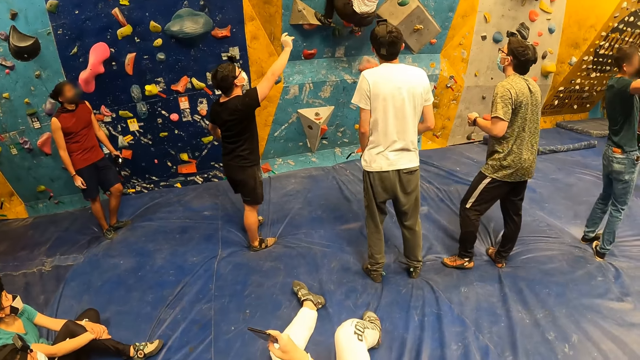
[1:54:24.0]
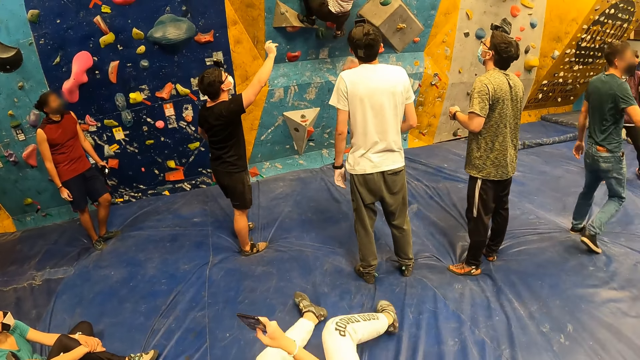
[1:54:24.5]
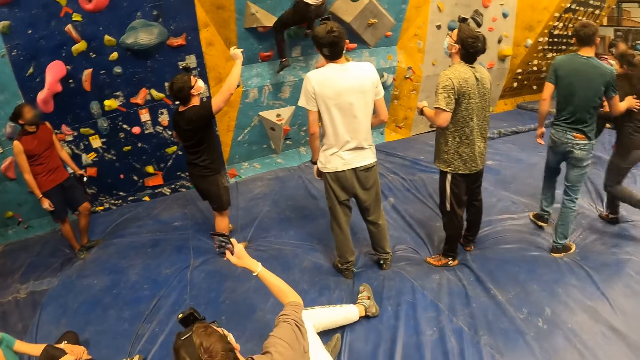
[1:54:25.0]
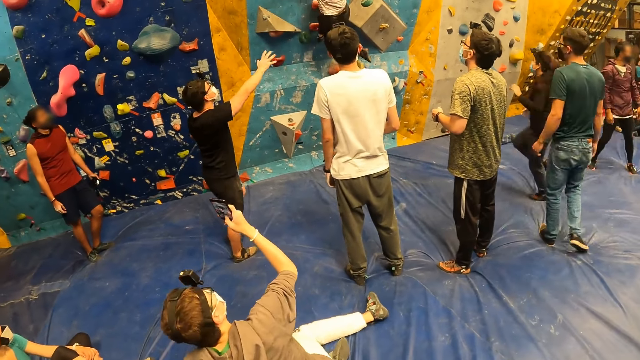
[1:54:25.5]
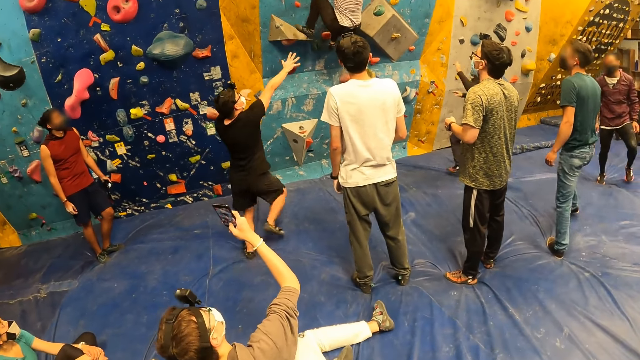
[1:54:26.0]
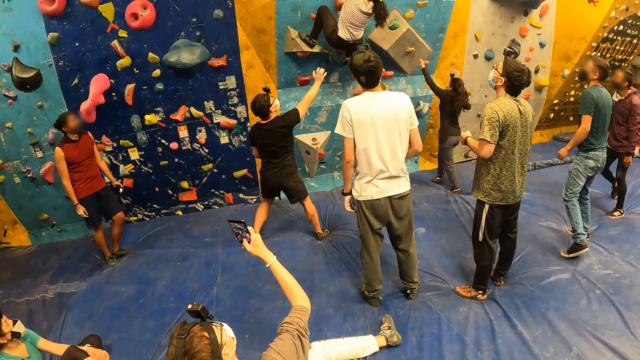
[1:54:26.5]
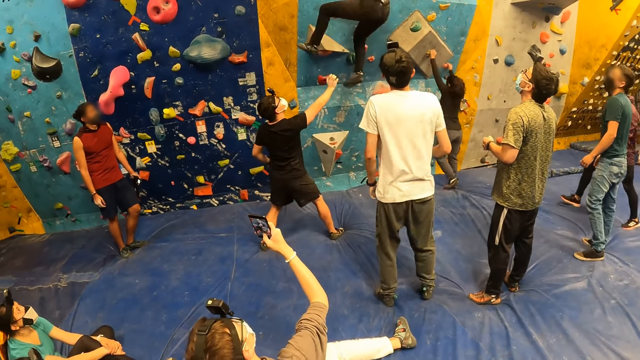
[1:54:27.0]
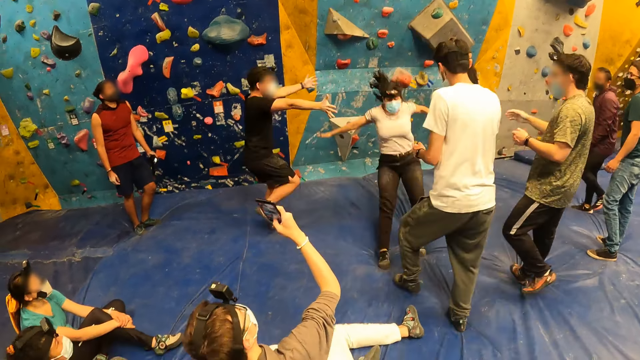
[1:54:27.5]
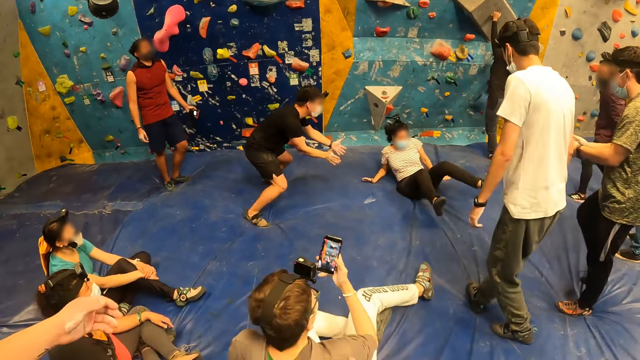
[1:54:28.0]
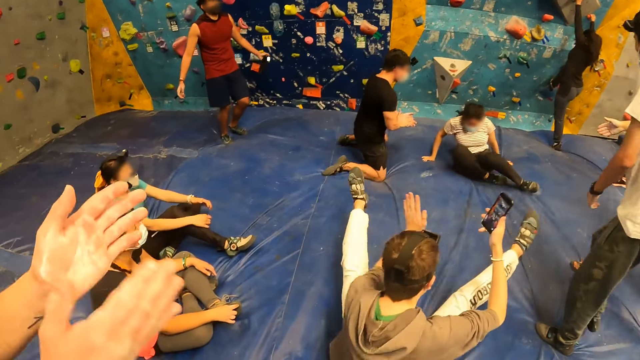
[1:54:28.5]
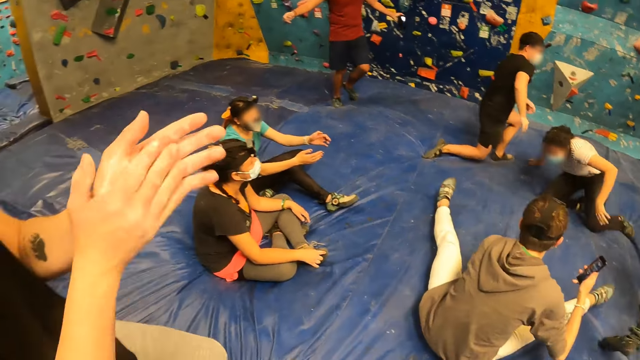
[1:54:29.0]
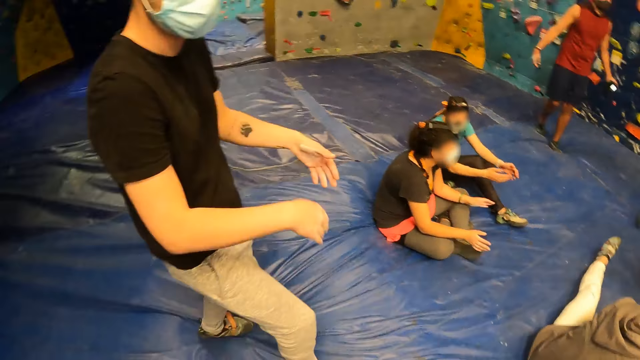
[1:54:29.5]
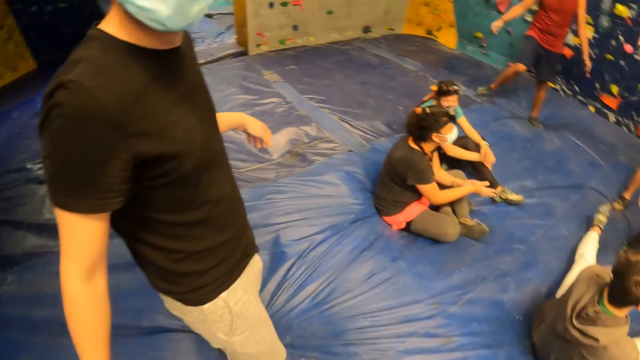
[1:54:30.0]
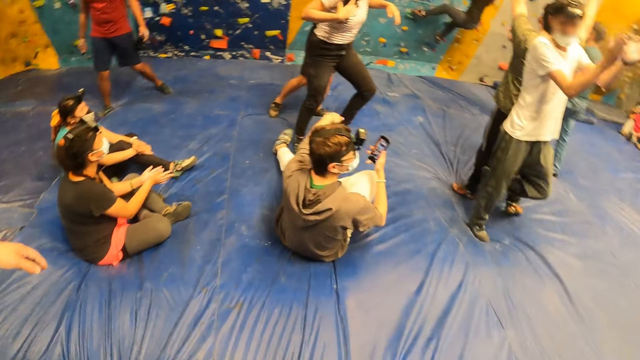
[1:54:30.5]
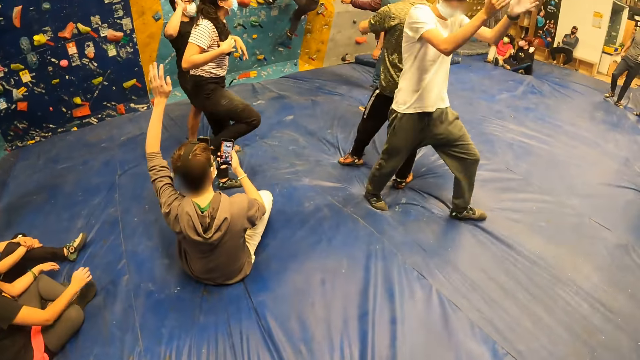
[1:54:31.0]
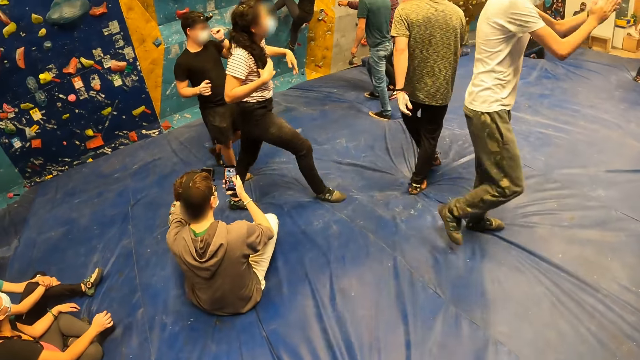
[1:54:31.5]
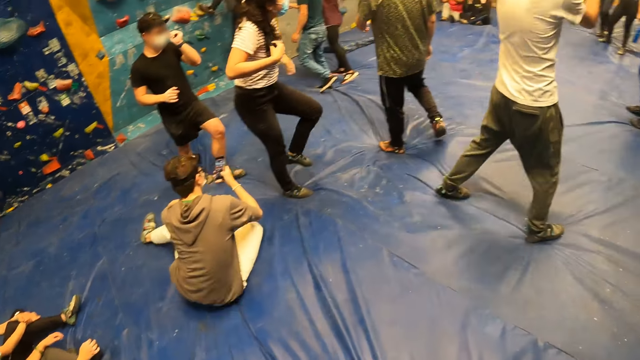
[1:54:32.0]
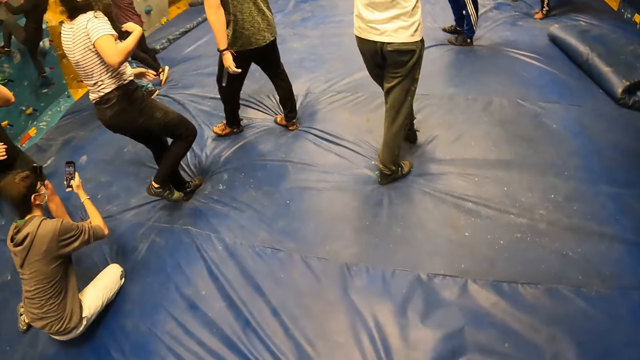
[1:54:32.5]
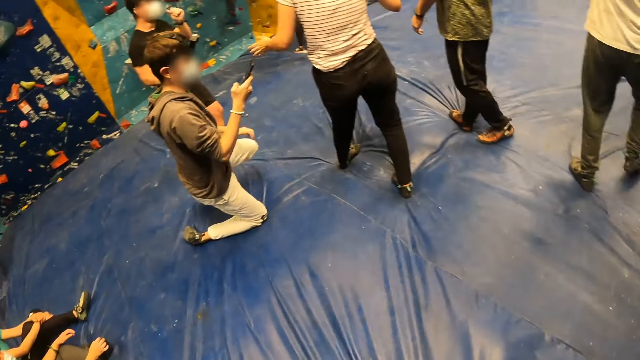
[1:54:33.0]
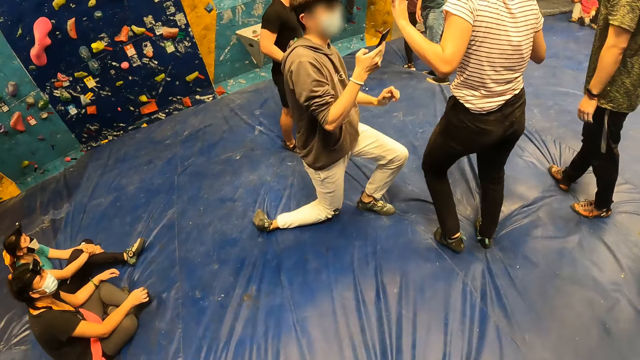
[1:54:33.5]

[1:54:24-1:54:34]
A woman runs towards the bouldering wall. A man uses gestures, moves towards the bouldering wall, and moves around. Another woman falls from the bouldering wall to the crash pad. Another man moves backwards. A third man moves around. The first woman climbs the bouldering wall with both hands. The first man kneels on the crash pad. A fourth man claps his hands. The first man claps hands. A fifth man hits his left hand on the crash pad. A sixth man jumps on the mattress. The first man stands up. The camera wearer uses gestures and looks around. The first man walks around. The sixth man walks around. The third man walks around. The second man walks around and claps his hands. The first man touches a mask. The fifth man stands from the crash pad.

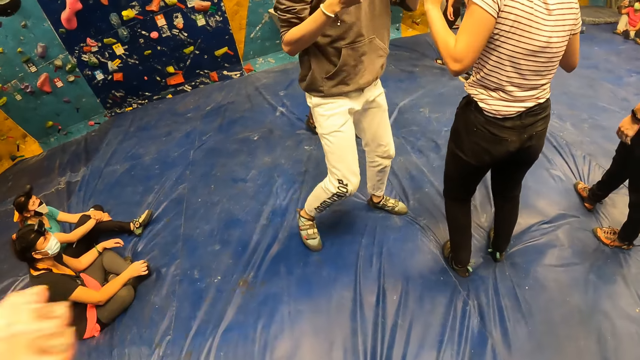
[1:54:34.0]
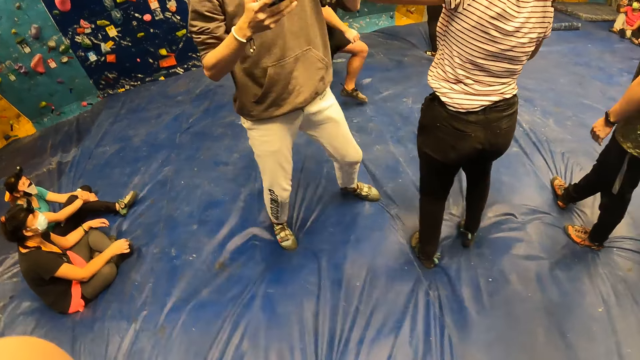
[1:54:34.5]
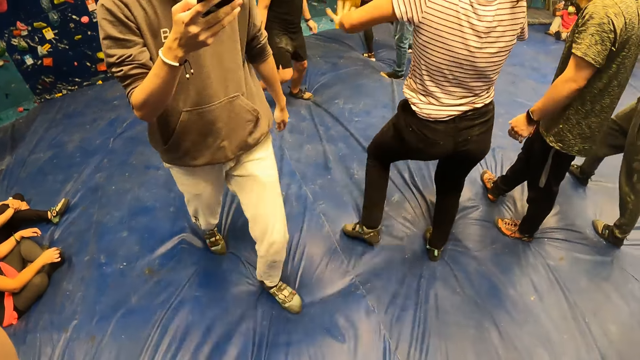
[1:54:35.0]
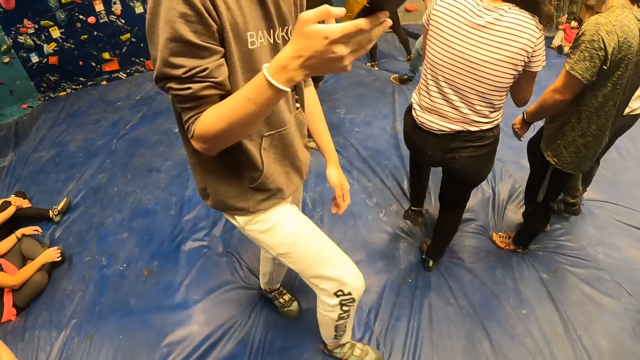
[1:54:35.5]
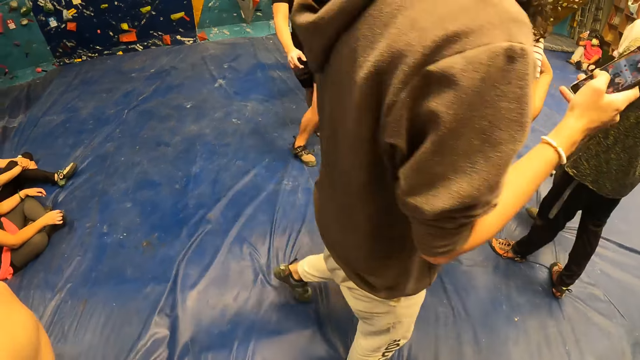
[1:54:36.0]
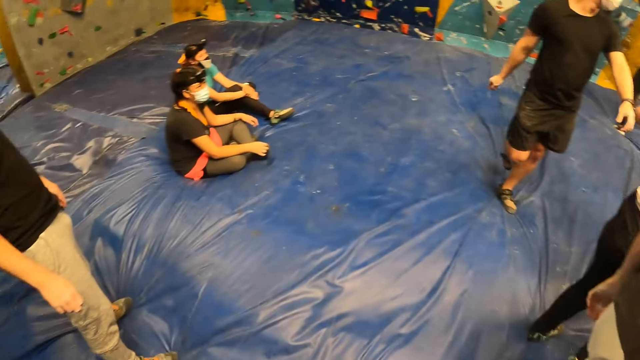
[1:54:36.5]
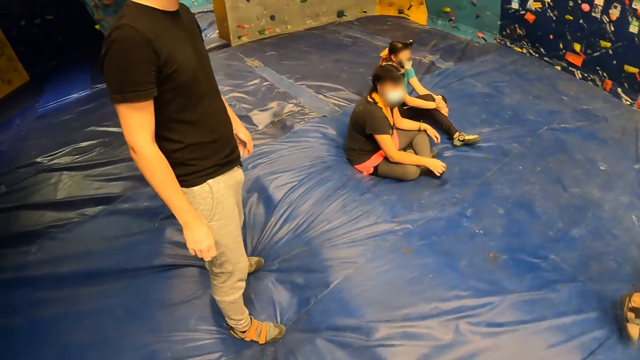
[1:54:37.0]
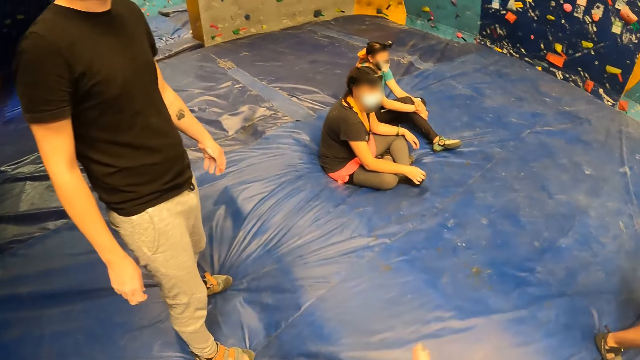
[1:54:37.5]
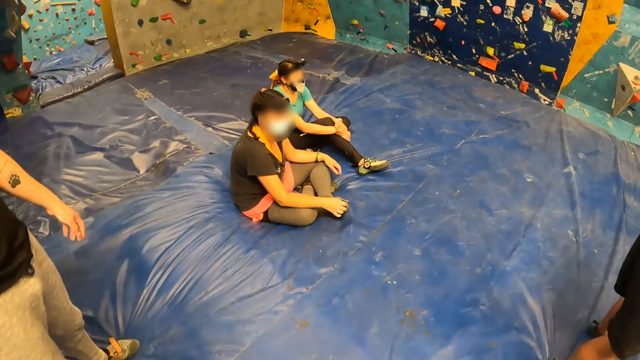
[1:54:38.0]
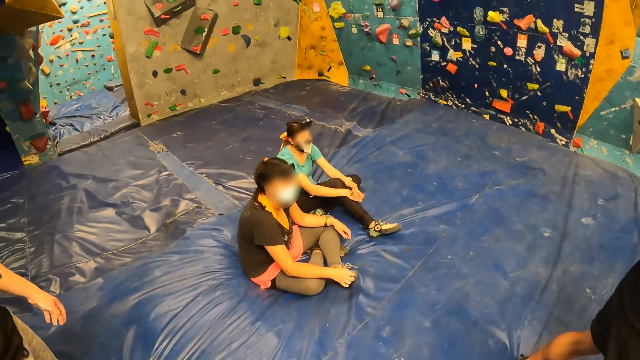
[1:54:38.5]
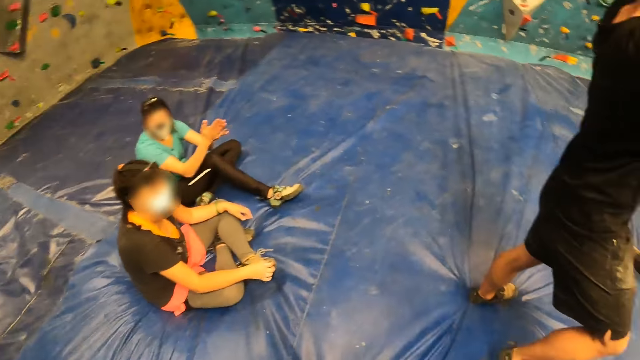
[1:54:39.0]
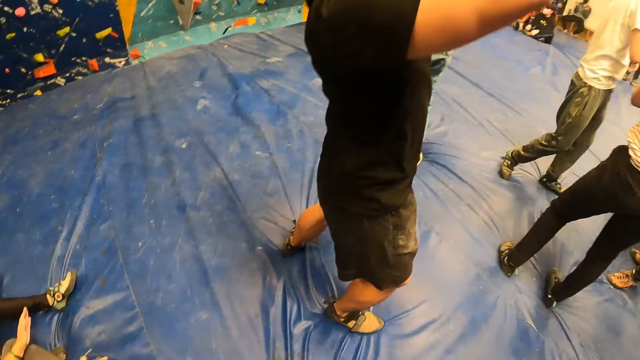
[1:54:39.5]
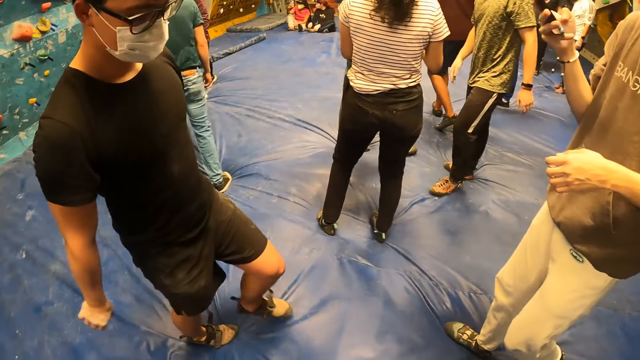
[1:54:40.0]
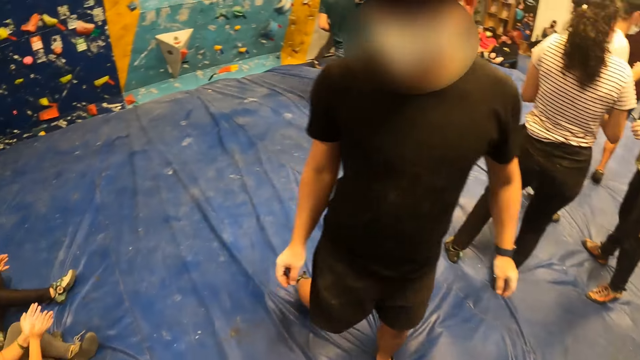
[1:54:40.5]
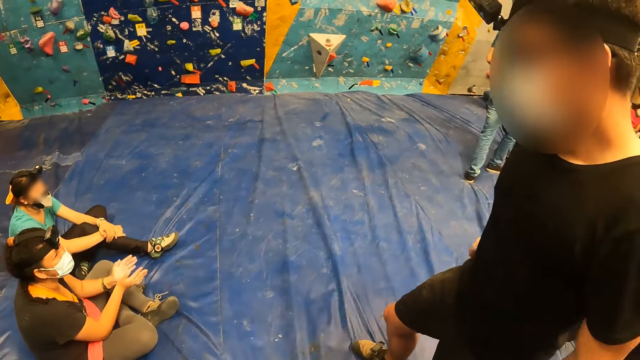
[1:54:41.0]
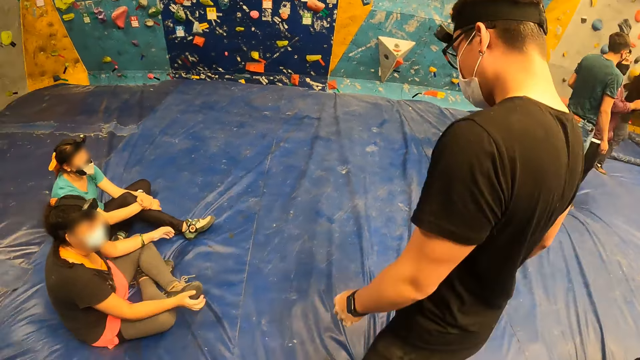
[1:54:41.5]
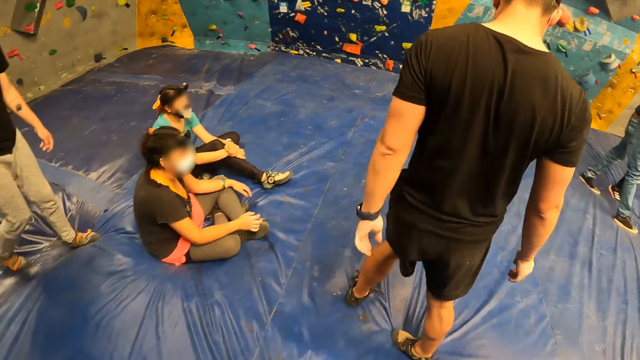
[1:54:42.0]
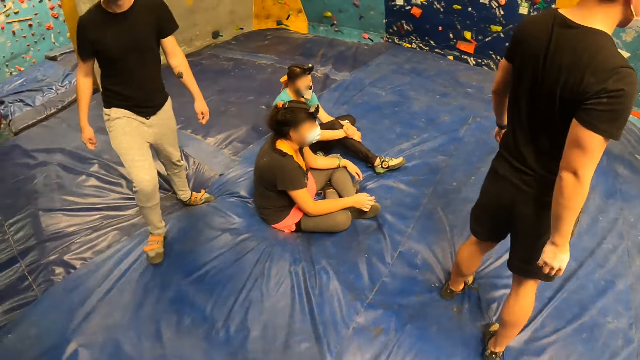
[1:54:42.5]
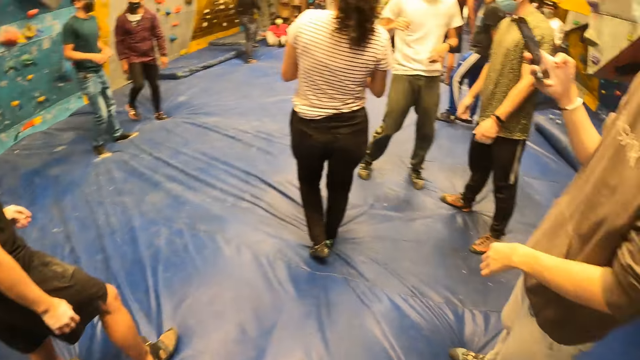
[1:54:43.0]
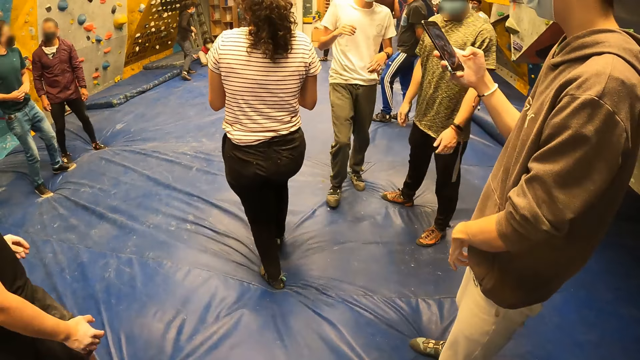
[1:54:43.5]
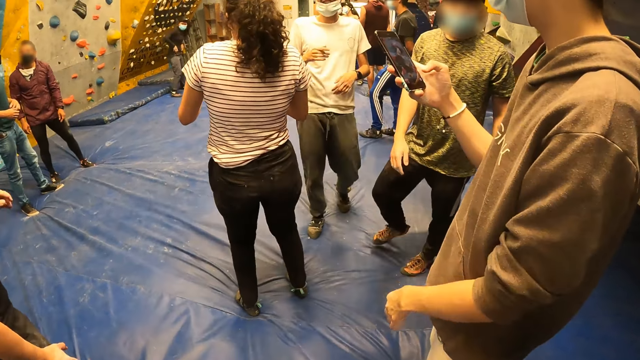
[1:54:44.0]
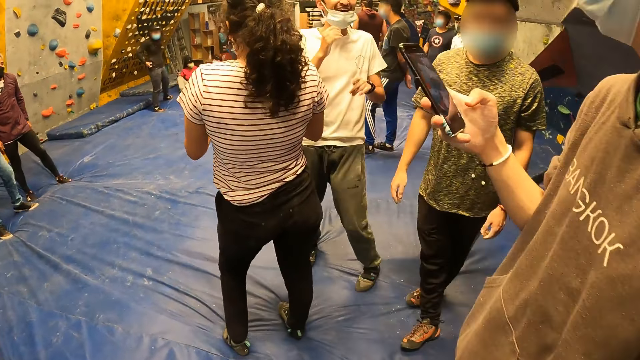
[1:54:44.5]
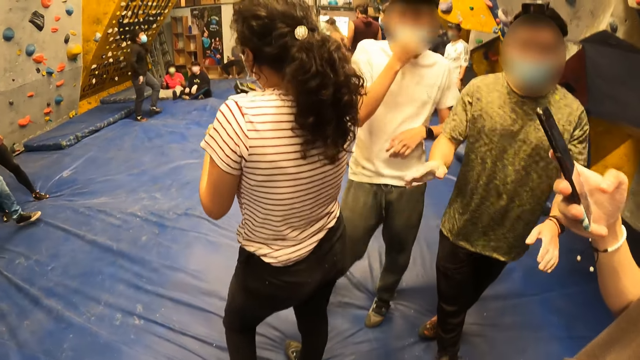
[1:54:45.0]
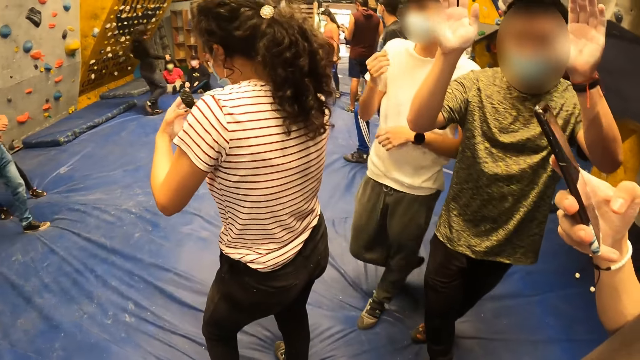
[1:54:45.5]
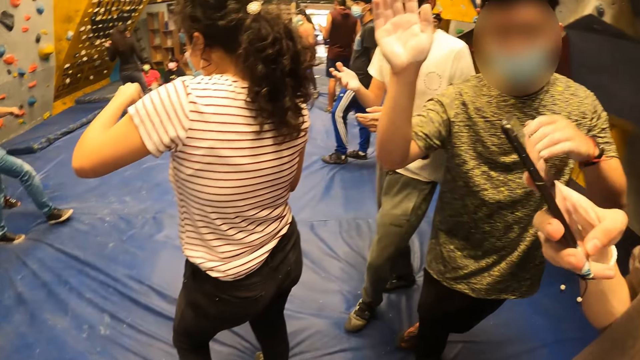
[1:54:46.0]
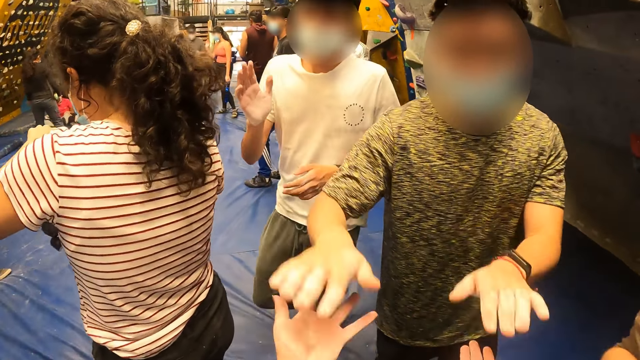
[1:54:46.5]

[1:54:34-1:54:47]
The camera wearer moves hands. A man interacts with a woman. The camera wearer looks around. Another man walks around. The camera wearer lowers a hand, uses gestures and moves around. Another woman claps her hands. The second man walks around. A third man moves around. The camera wearer looks around. A fourth man moves around. A fifth man looks around. A third woman claps her hands. The second man walks around. The fourth man walks around. The second man uses gestures. The fifth man looks around. The second man adjusts the mask. The fourth man raises hands. The second man moves around.
